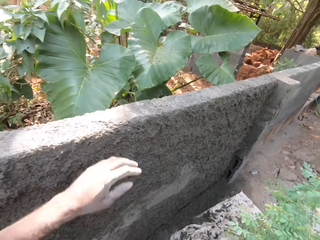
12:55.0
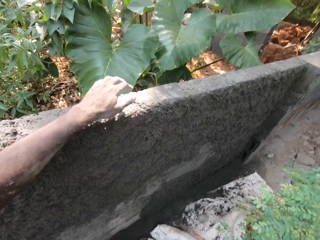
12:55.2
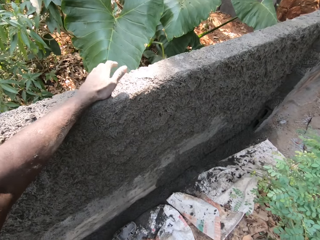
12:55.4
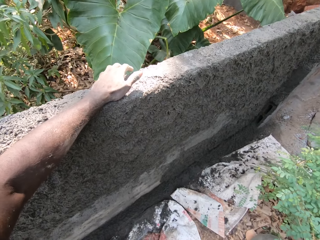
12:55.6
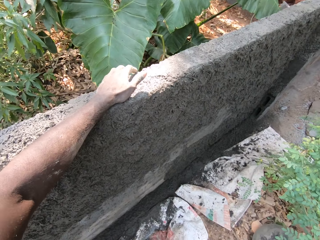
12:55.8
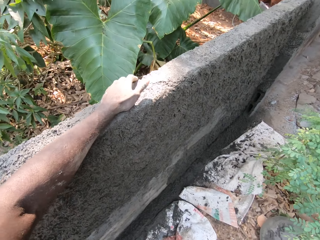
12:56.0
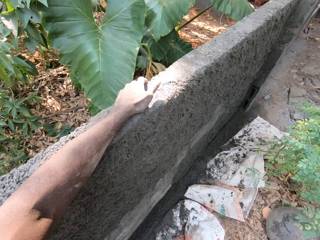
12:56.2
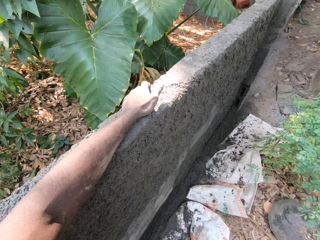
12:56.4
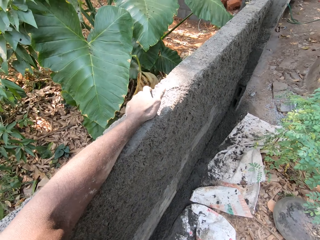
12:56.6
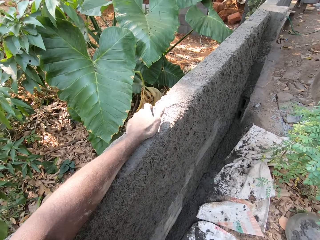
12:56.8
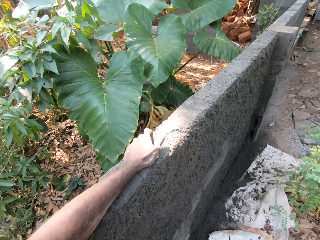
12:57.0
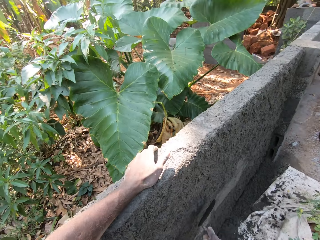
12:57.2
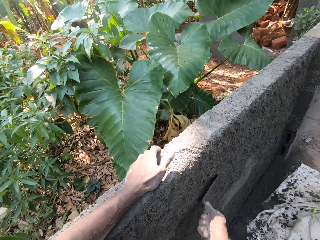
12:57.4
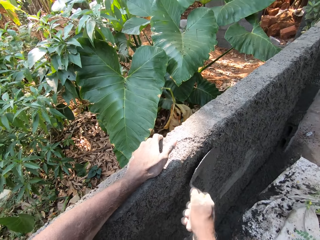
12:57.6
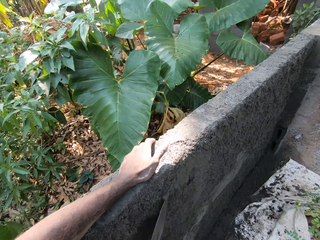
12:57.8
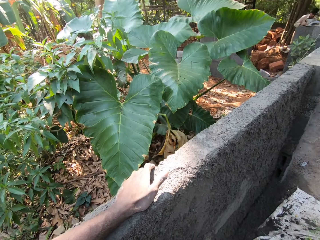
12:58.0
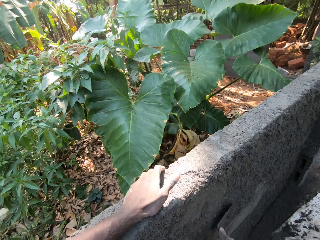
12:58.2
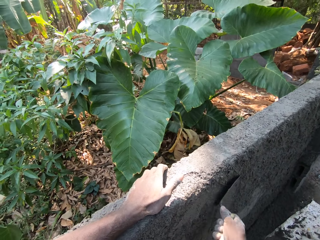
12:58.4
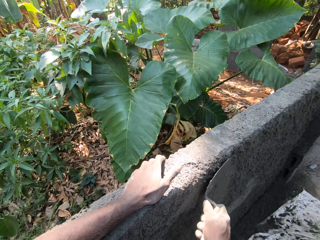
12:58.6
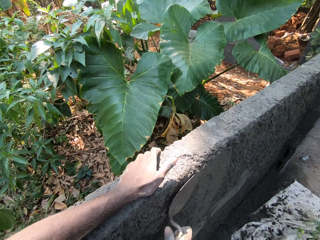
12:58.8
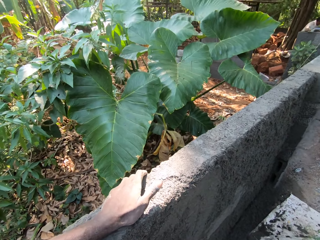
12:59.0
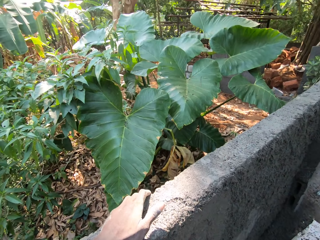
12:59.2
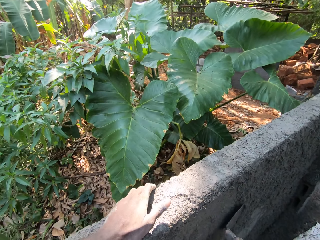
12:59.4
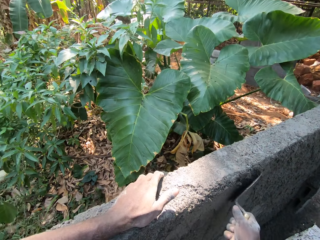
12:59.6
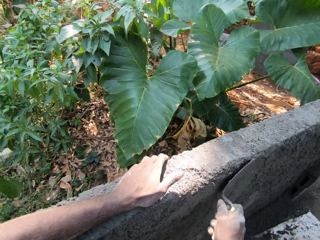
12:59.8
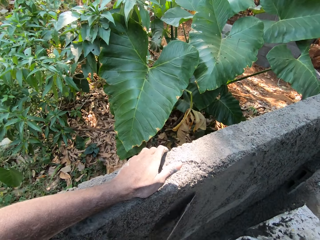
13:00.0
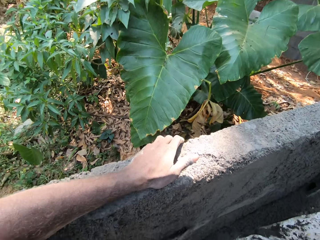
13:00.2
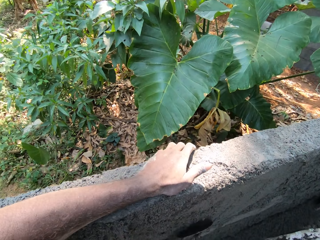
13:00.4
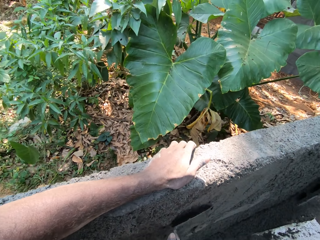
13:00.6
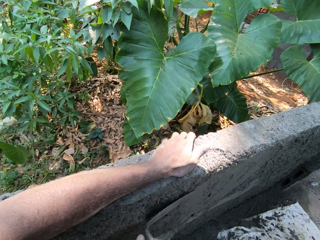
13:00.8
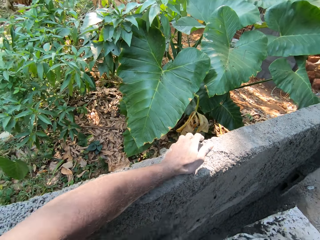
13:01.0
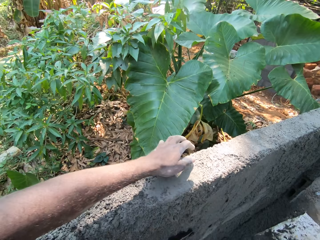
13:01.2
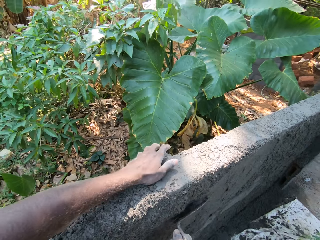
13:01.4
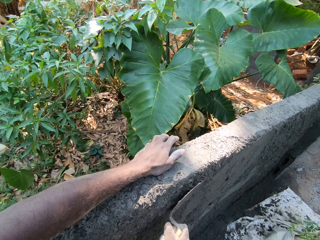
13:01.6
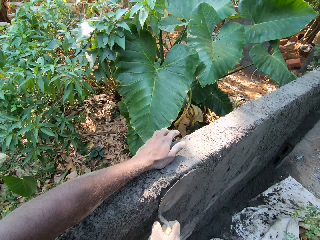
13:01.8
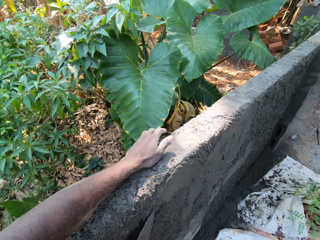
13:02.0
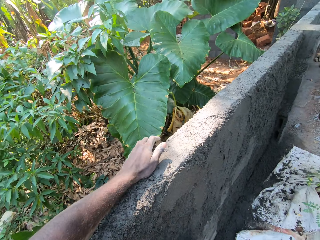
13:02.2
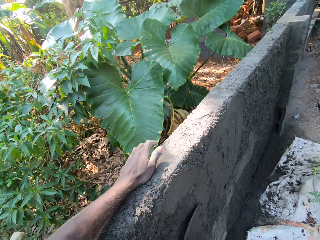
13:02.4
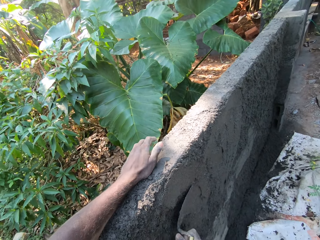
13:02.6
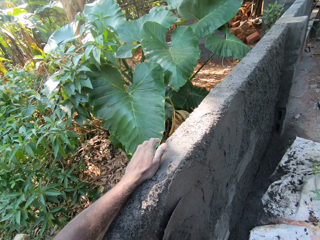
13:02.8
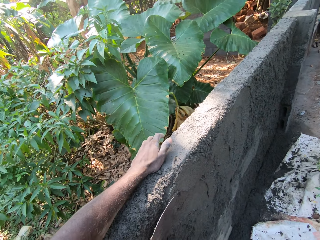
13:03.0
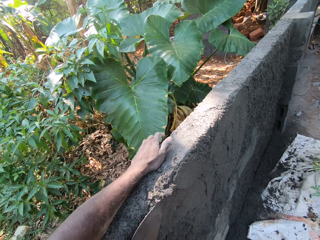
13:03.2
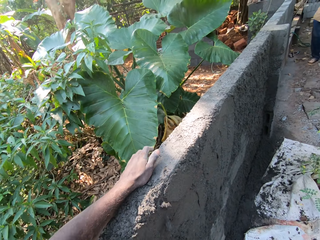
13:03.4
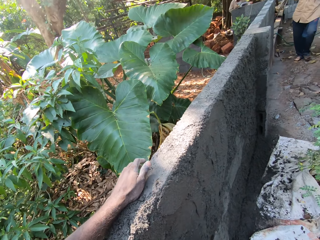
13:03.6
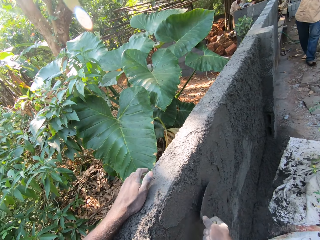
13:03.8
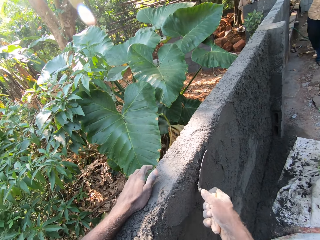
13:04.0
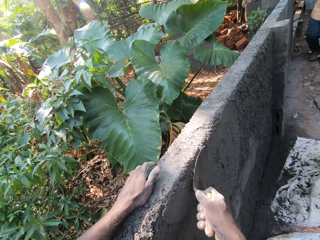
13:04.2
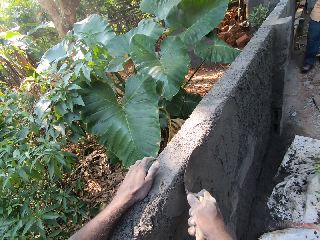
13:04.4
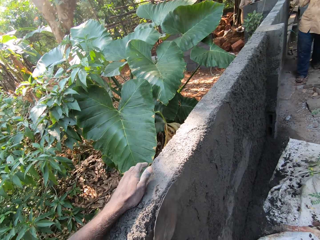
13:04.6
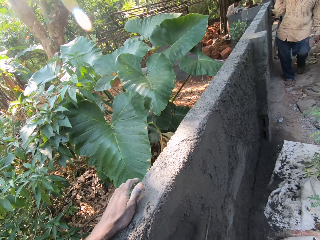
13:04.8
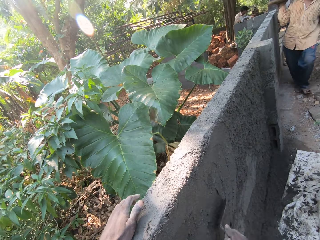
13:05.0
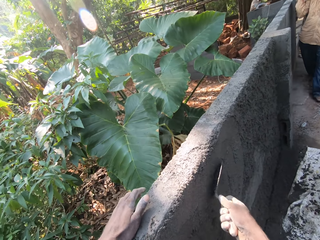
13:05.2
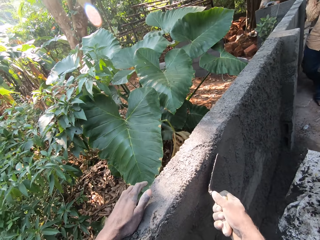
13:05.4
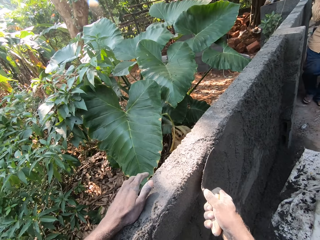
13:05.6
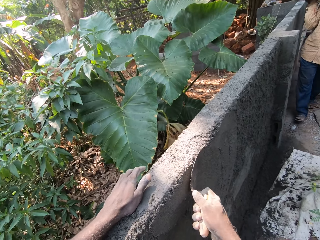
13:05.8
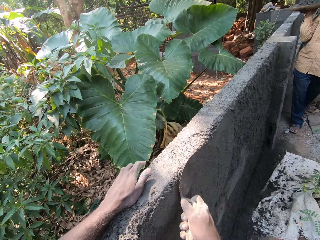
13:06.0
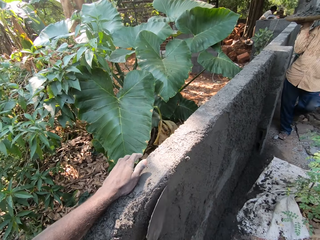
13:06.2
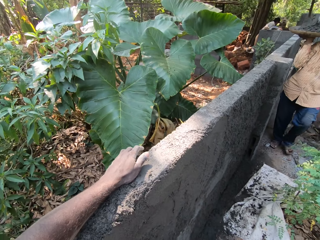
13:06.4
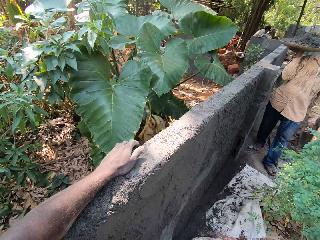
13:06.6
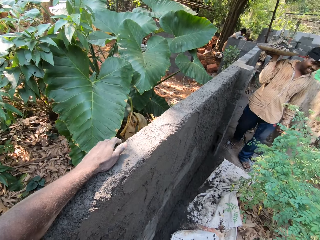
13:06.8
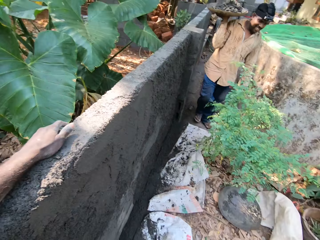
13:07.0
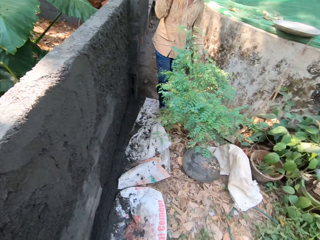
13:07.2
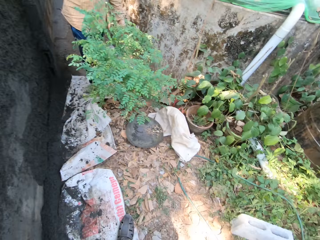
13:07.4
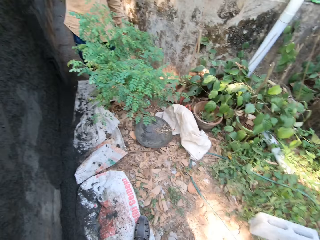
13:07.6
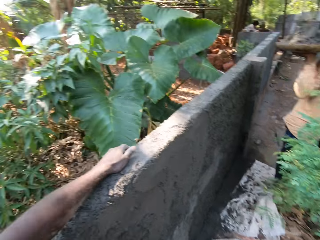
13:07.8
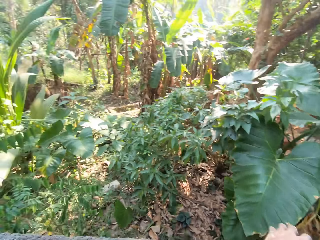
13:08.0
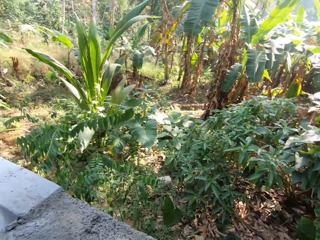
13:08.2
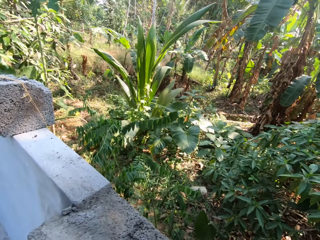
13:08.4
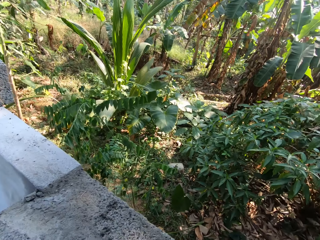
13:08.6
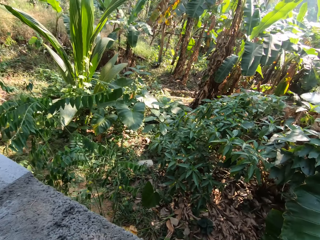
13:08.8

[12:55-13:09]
The camera wearer places his left hand on the wall. He smoothens the wall with the hand trowel in his right hand. A man walks towards the camera wearer with a head pan of concrete in his right hand.

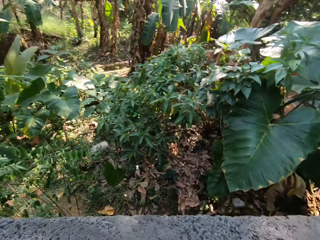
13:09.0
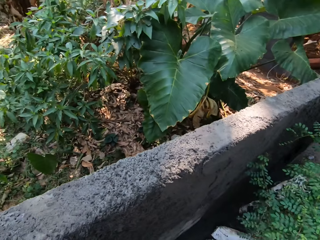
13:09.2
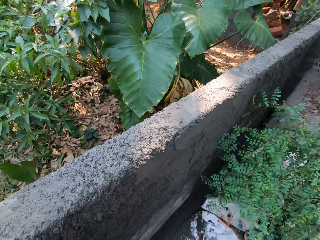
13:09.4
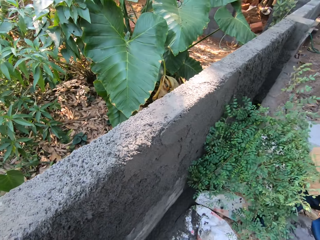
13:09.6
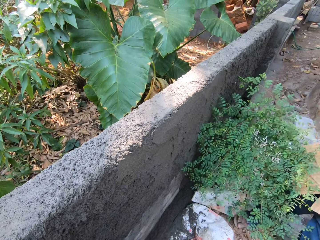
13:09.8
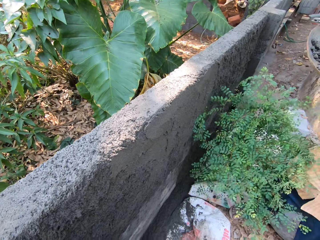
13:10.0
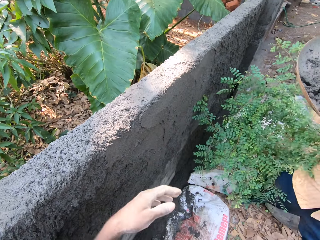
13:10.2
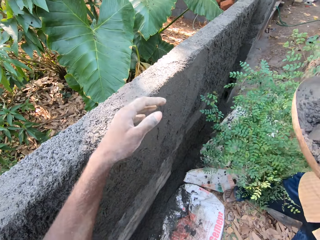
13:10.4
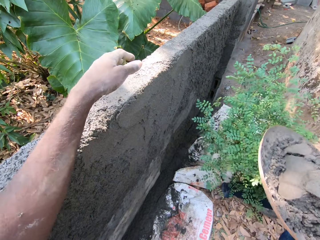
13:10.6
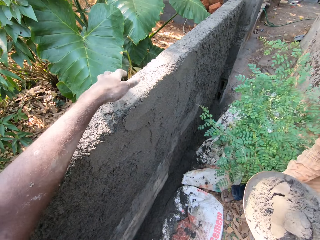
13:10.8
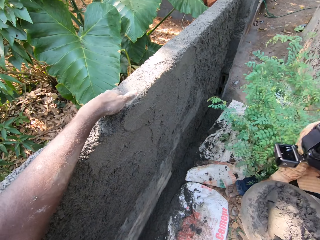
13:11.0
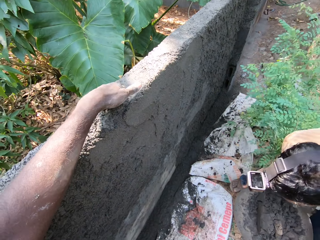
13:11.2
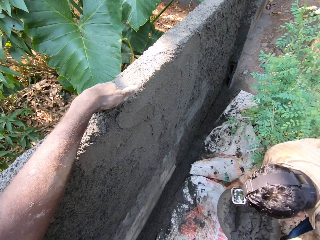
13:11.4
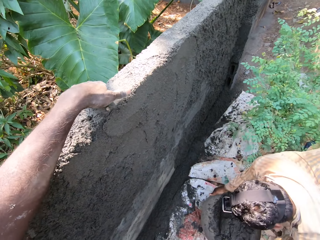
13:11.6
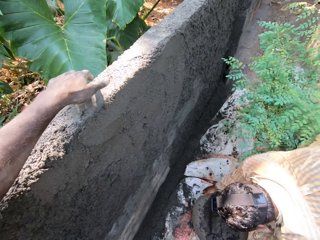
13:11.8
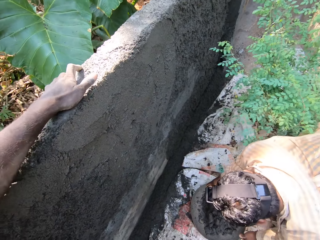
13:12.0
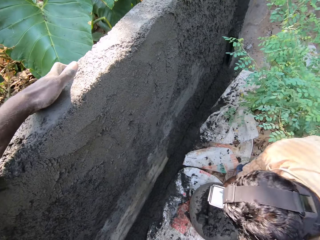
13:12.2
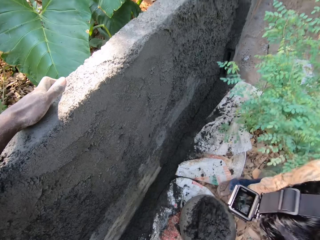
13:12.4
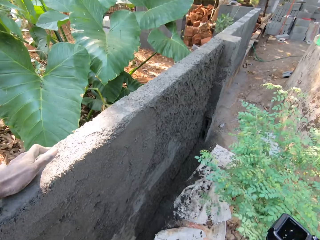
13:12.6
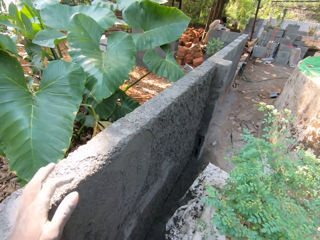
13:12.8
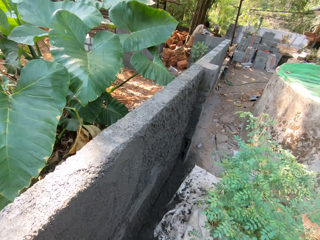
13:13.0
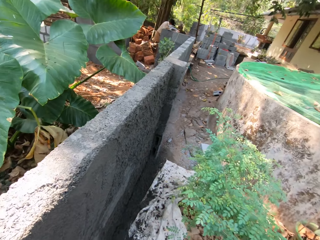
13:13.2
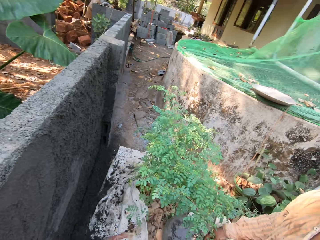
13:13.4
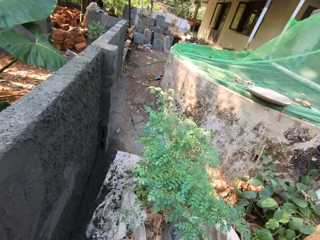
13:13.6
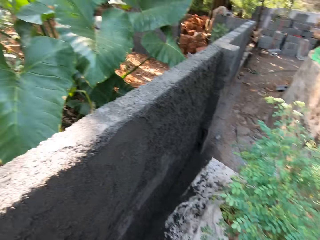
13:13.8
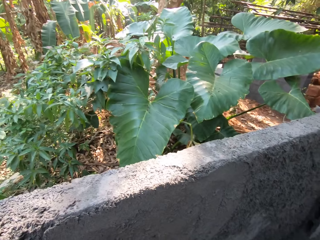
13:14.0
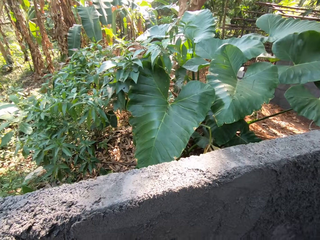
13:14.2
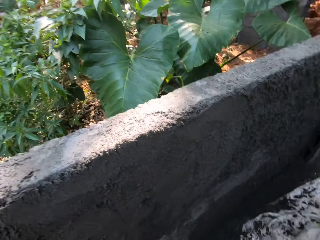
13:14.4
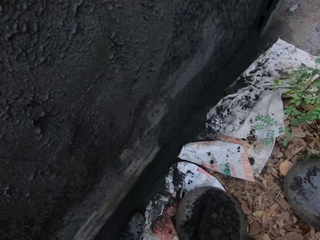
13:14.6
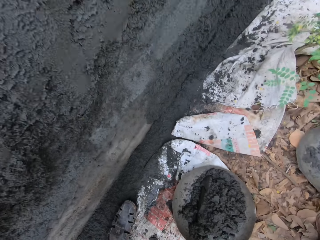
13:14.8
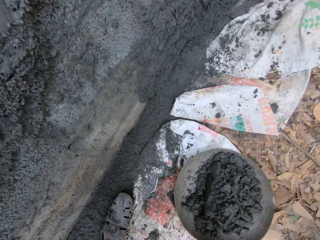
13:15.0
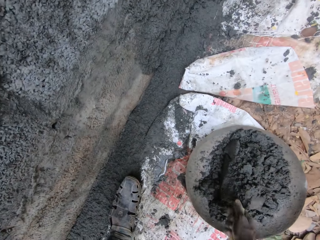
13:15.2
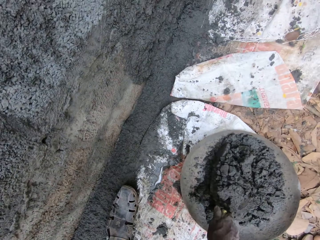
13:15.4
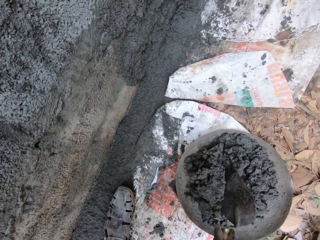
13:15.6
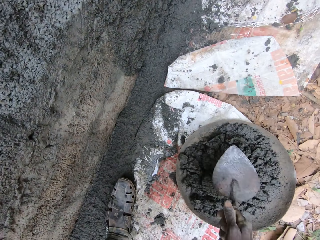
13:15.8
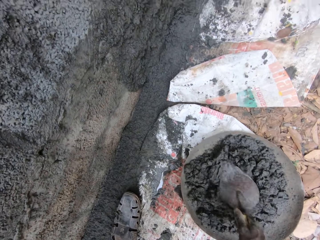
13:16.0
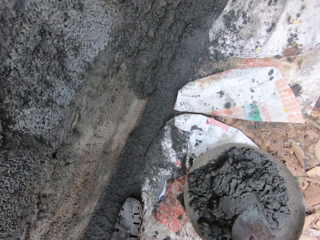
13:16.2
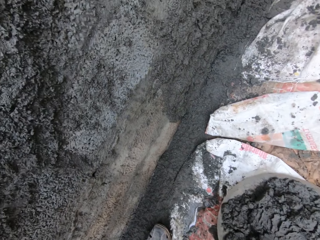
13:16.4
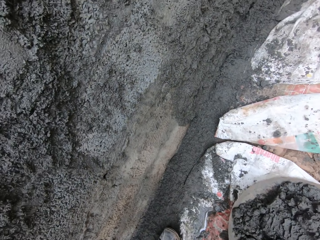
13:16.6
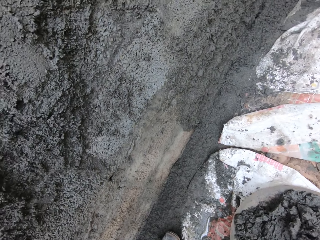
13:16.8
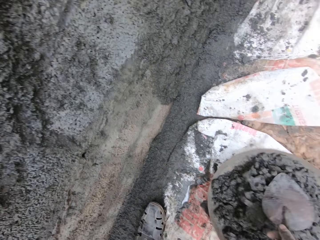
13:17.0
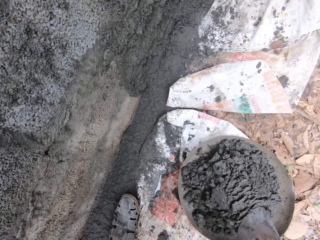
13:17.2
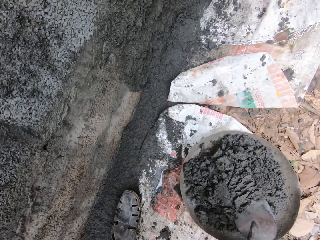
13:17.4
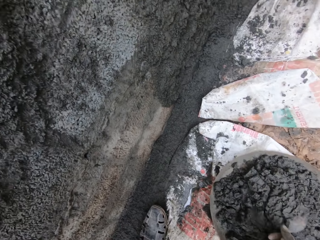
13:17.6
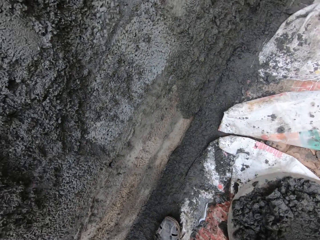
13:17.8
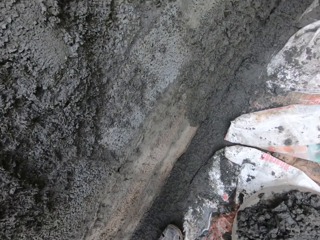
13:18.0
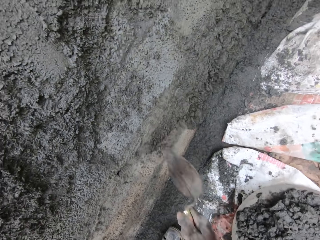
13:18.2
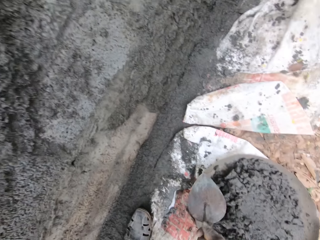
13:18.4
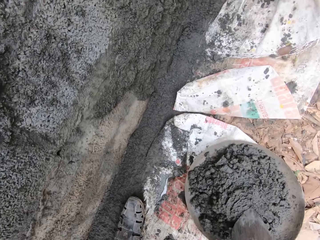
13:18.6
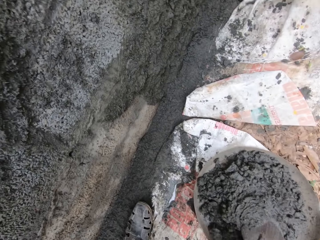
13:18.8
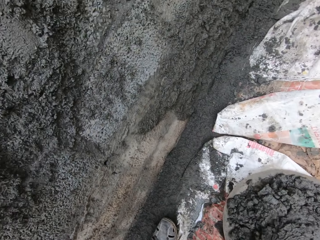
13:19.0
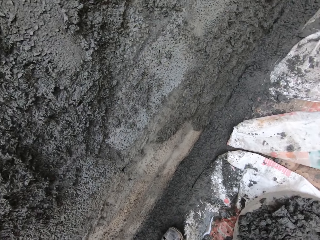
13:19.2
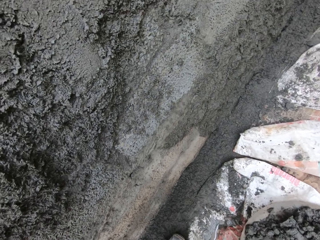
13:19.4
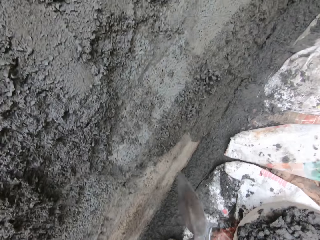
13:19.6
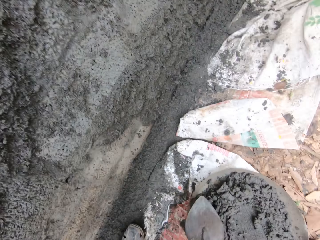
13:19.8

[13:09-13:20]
The camera wearer places his left hand on the wall. The man drops the head pan of concrete on the ground with both hands. The camera wearer mixes the concrete in the head pan with the hand trowel in his right hand. He scoops some concrete from the ground with the hand trowel in his right hand. He plasters the wall with the concrete on the hand trowel in his right hand. He scoops some concrete from the ground with the hand trowel in his right hand. He plasters the wall with the concrete on the hand trowel in his right hand.
